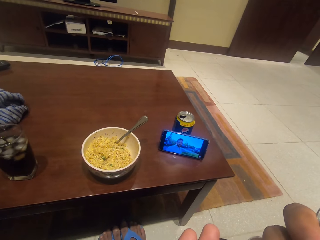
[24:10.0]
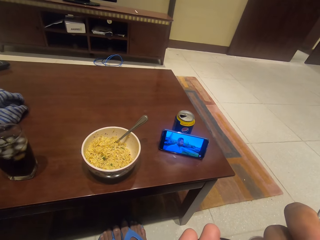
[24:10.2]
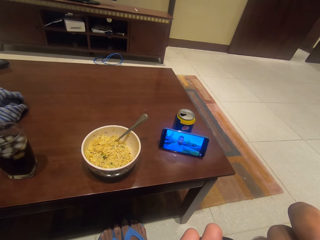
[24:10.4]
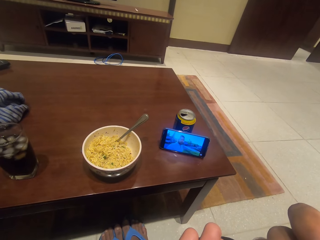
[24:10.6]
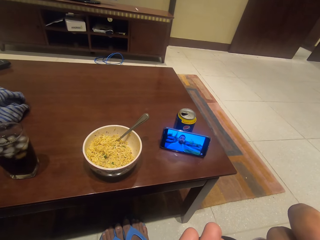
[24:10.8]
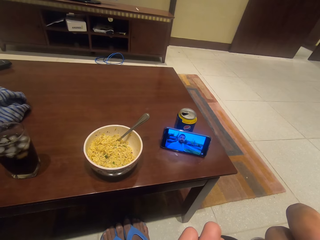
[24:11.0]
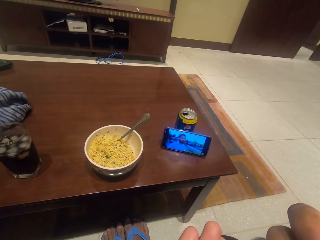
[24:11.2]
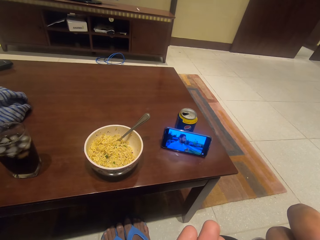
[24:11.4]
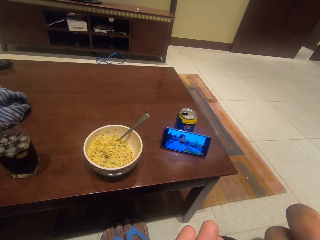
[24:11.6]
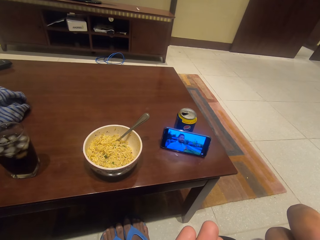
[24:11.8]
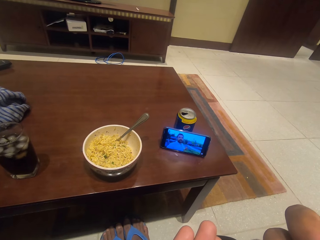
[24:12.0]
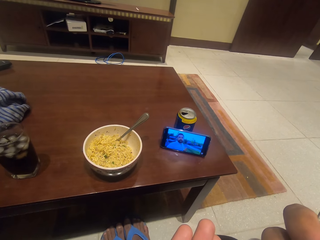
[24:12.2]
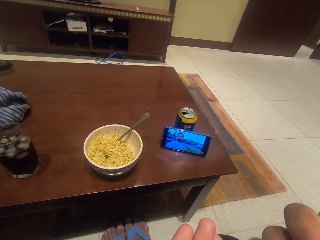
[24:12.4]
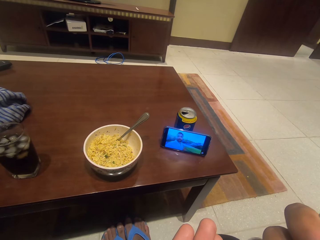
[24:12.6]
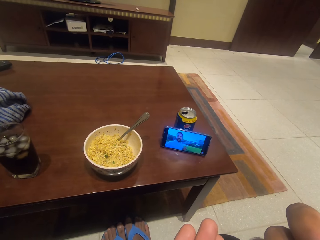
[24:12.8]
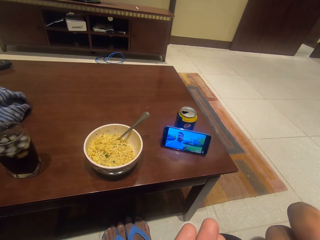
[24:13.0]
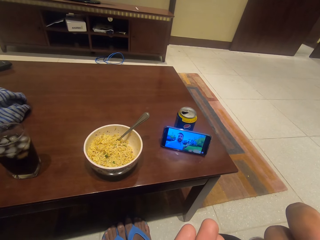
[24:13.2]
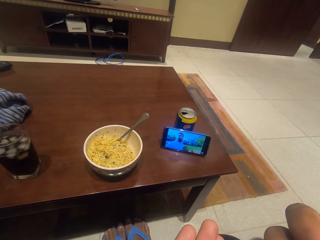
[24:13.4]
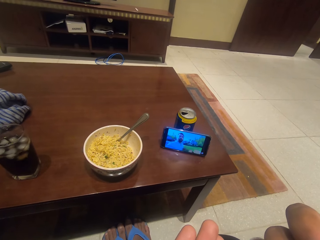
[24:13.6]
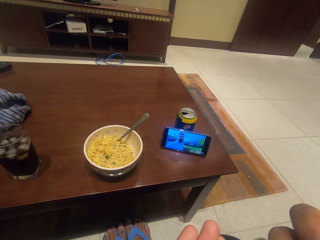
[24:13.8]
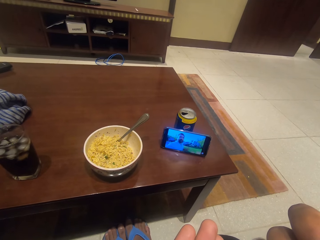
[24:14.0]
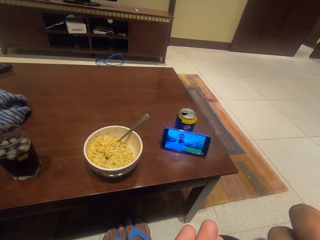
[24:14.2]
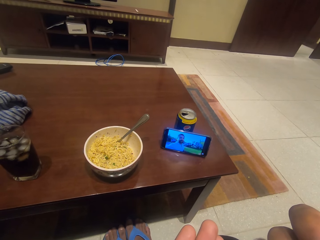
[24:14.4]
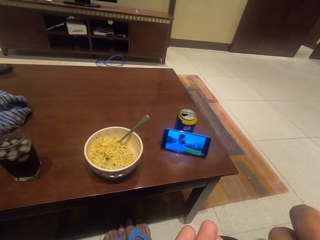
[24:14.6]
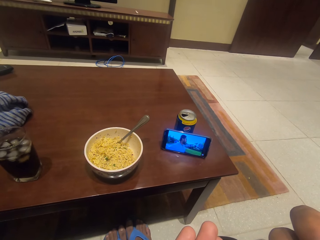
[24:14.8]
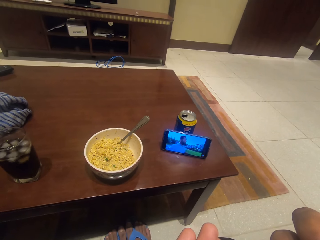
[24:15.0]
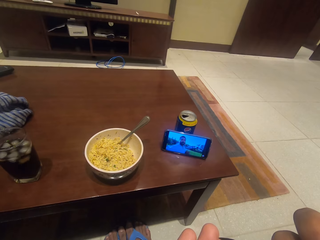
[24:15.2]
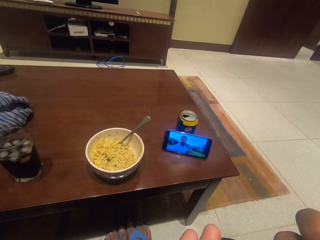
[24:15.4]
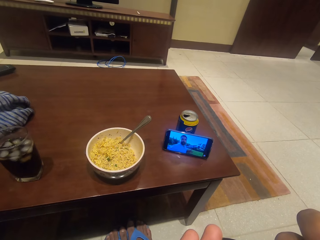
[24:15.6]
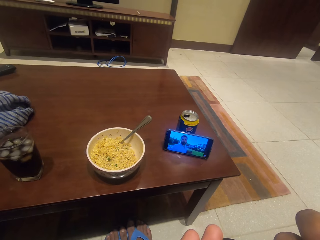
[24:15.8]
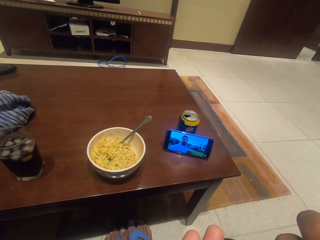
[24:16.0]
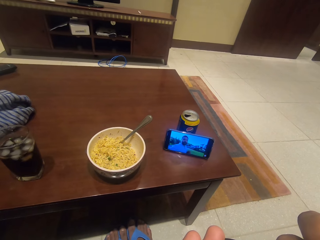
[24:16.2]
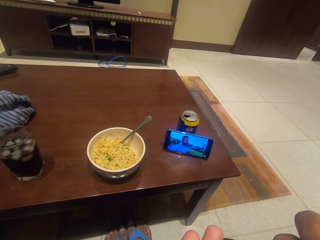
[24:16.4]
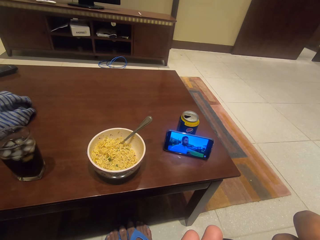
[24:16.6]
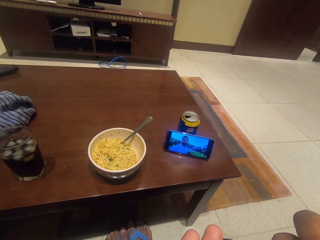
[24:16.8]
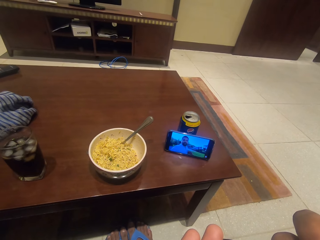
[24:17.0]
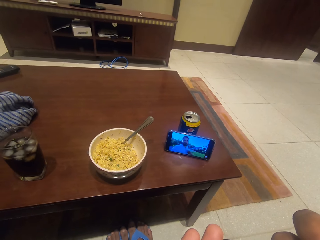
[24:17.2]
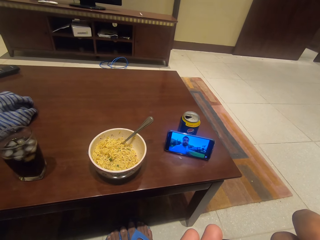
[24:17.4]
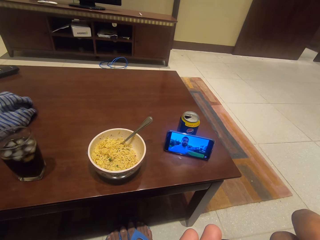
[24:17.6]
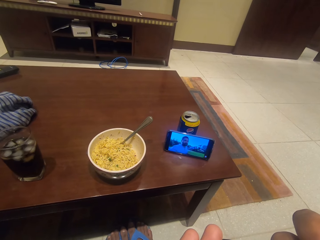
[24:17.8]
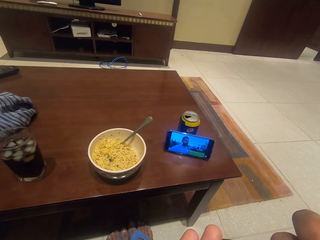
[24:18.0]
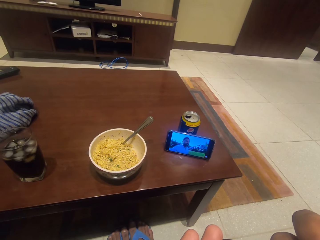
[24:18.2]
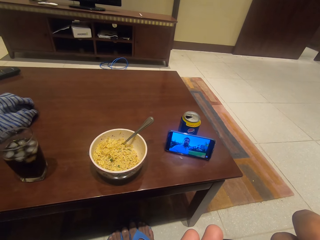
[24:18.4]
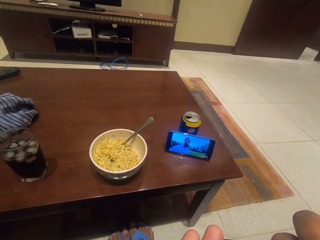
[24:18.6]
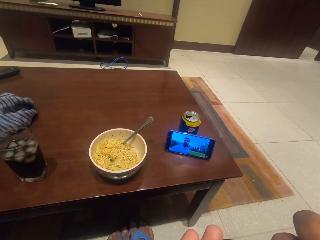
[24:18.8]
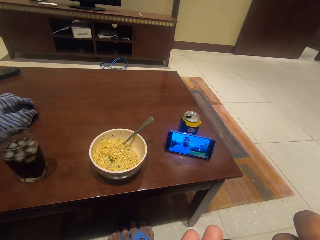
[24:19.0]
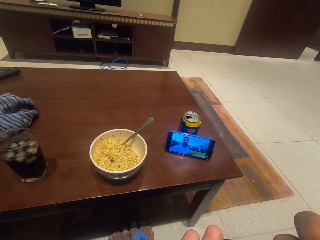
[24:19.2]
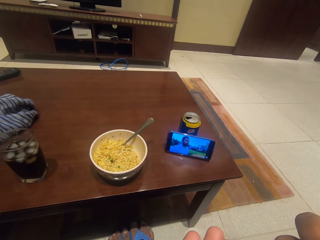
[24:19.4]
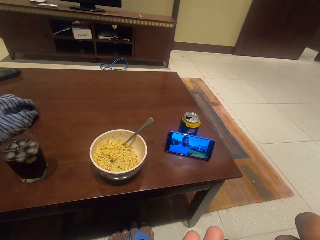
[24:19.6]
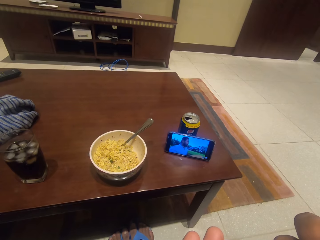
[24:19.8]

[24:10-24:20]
The camera wearer watches the movie on the phone.

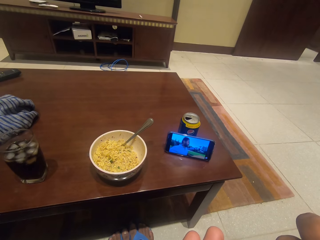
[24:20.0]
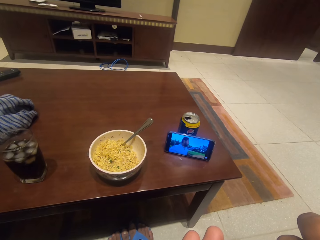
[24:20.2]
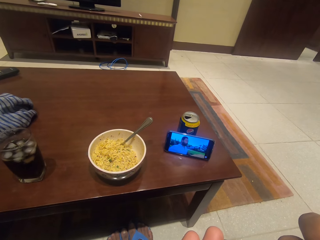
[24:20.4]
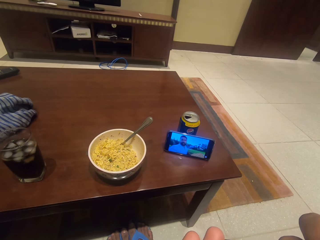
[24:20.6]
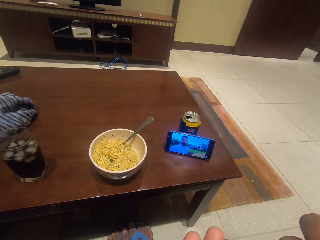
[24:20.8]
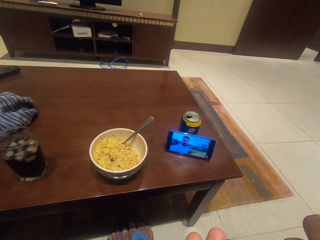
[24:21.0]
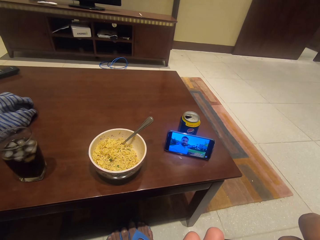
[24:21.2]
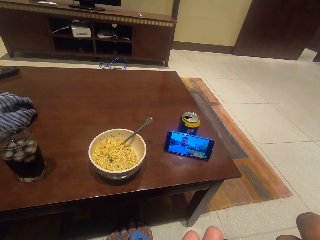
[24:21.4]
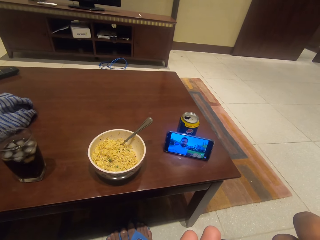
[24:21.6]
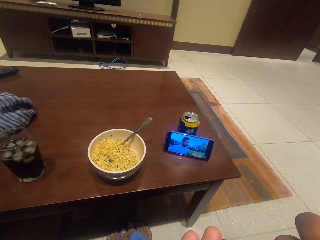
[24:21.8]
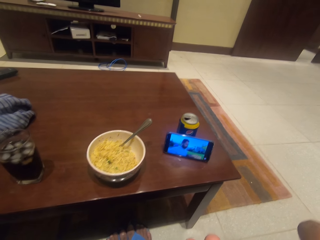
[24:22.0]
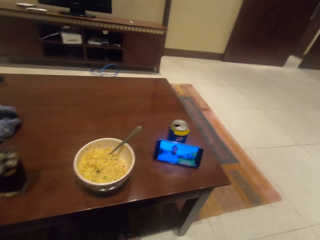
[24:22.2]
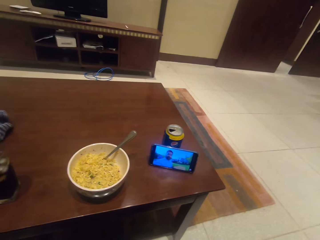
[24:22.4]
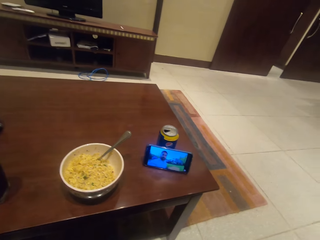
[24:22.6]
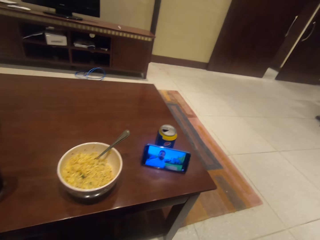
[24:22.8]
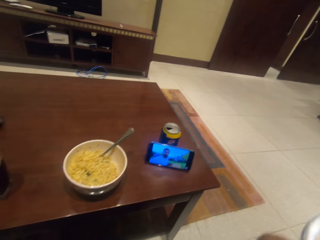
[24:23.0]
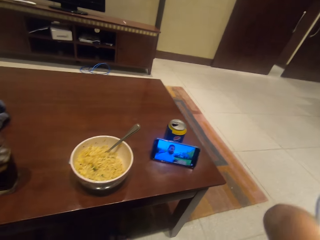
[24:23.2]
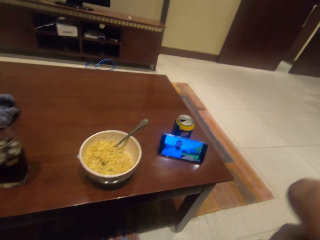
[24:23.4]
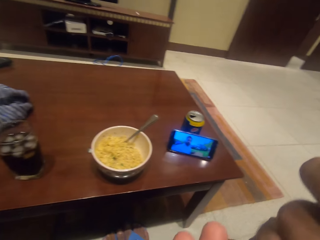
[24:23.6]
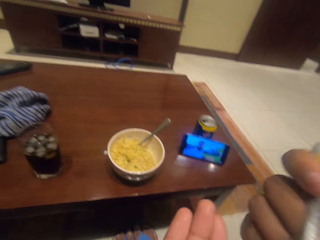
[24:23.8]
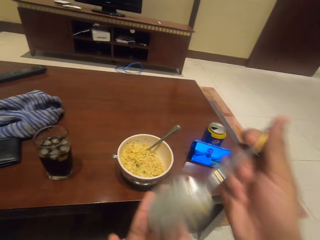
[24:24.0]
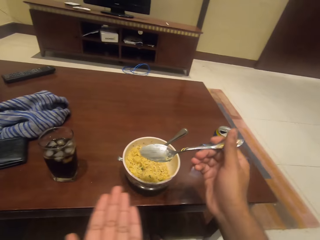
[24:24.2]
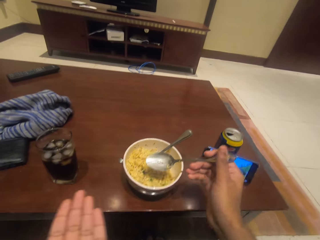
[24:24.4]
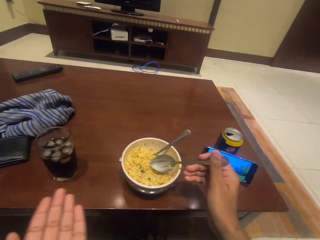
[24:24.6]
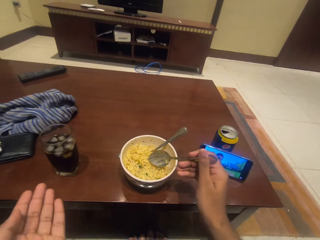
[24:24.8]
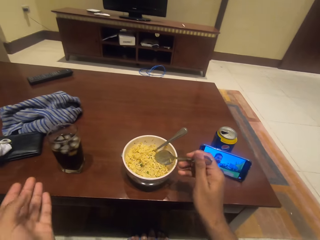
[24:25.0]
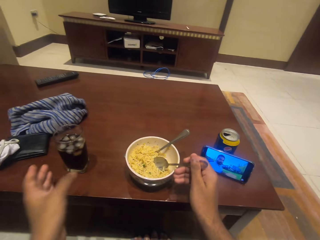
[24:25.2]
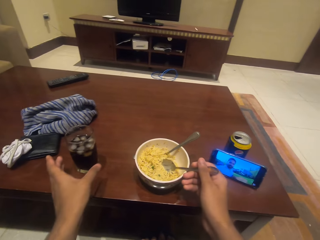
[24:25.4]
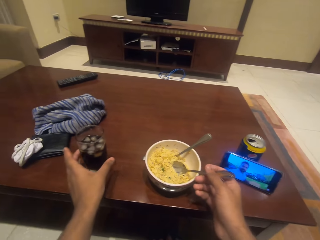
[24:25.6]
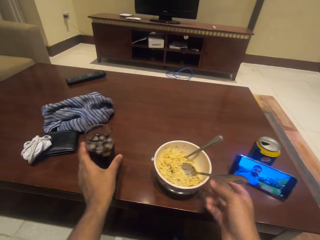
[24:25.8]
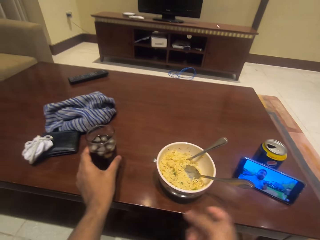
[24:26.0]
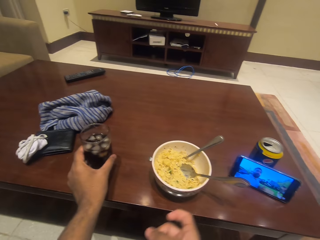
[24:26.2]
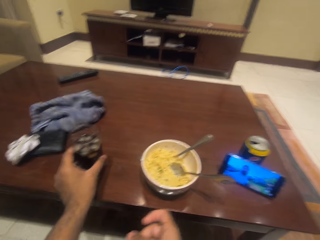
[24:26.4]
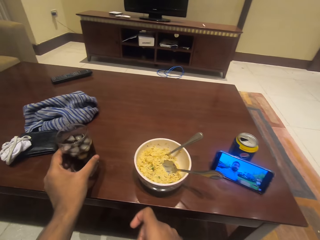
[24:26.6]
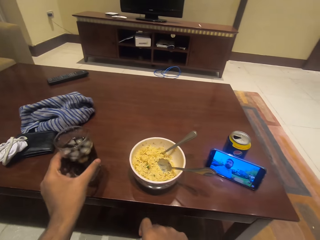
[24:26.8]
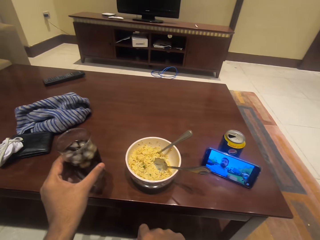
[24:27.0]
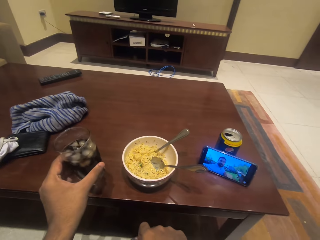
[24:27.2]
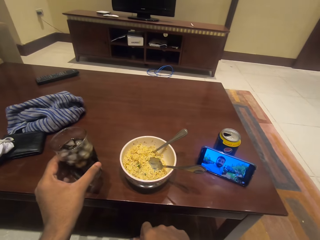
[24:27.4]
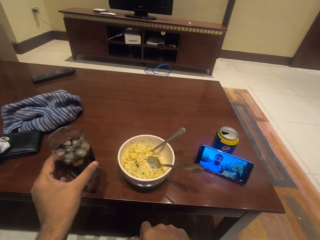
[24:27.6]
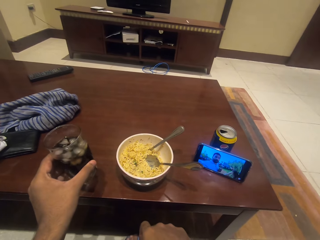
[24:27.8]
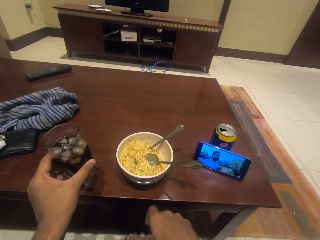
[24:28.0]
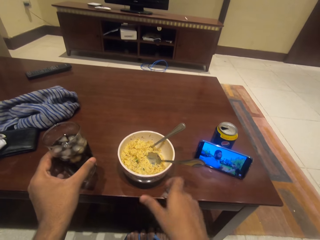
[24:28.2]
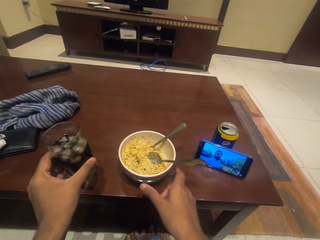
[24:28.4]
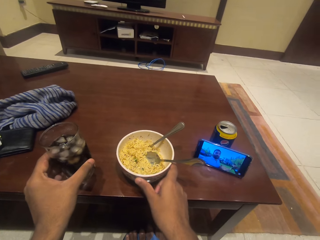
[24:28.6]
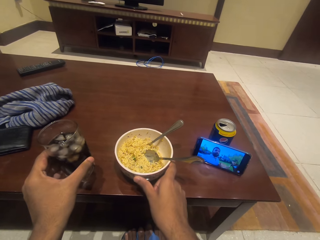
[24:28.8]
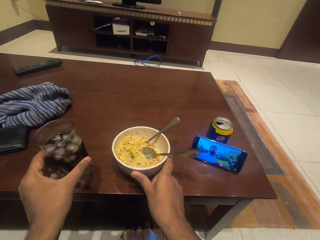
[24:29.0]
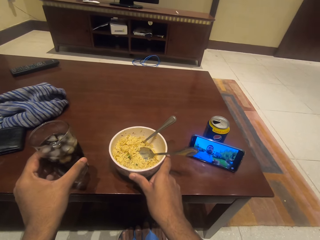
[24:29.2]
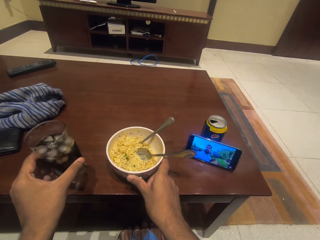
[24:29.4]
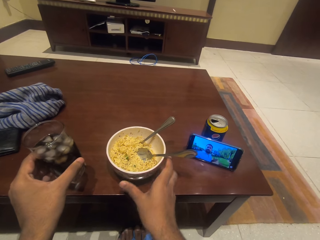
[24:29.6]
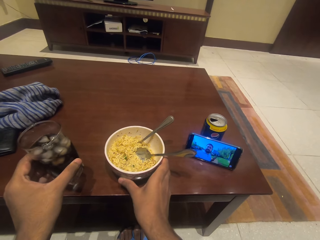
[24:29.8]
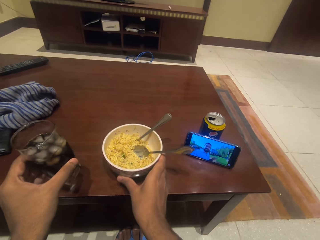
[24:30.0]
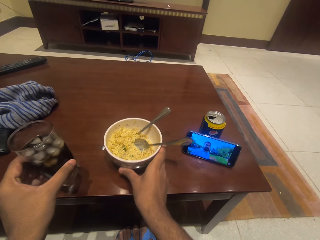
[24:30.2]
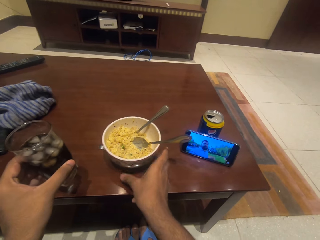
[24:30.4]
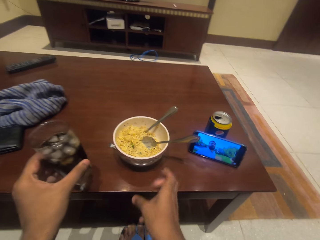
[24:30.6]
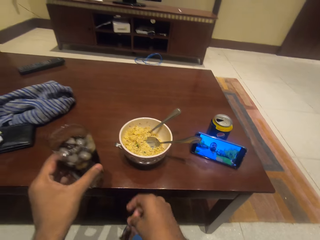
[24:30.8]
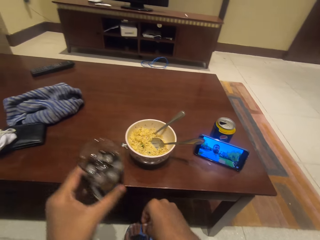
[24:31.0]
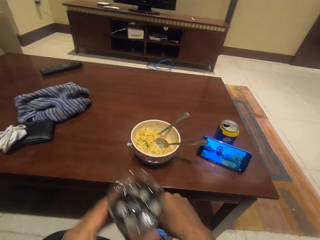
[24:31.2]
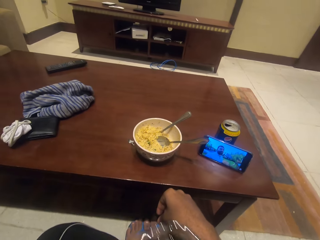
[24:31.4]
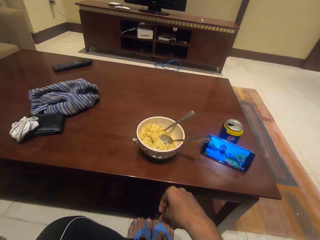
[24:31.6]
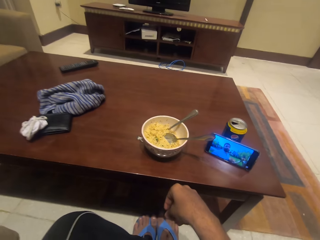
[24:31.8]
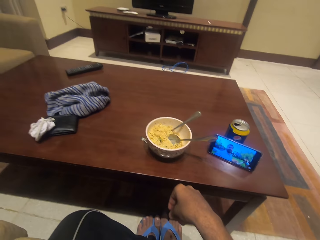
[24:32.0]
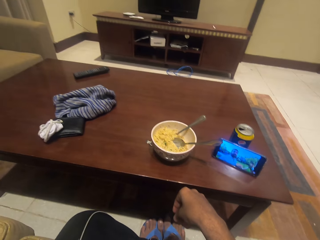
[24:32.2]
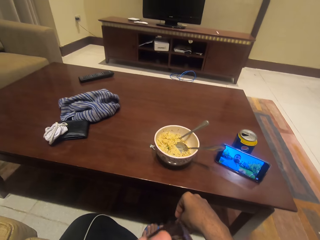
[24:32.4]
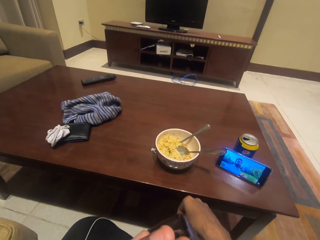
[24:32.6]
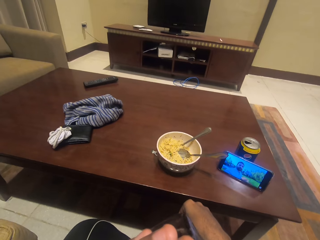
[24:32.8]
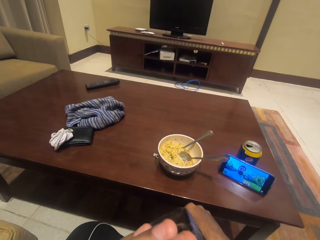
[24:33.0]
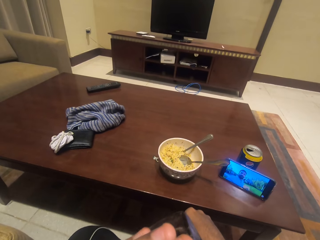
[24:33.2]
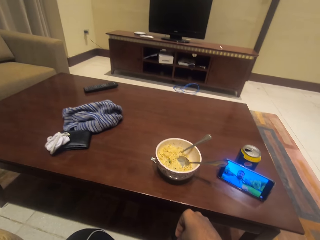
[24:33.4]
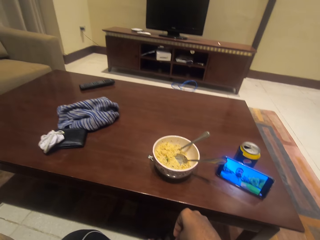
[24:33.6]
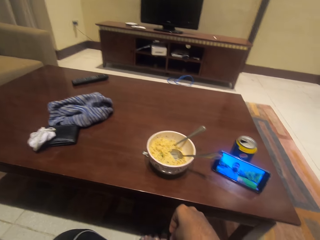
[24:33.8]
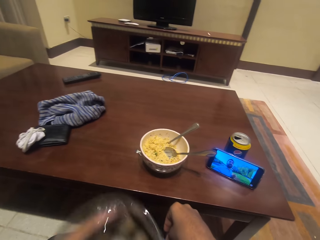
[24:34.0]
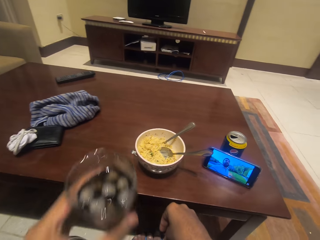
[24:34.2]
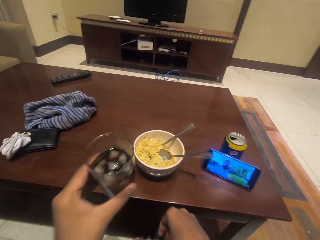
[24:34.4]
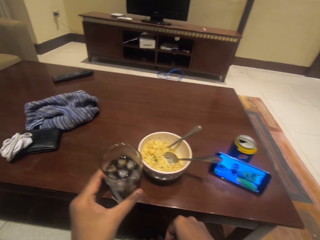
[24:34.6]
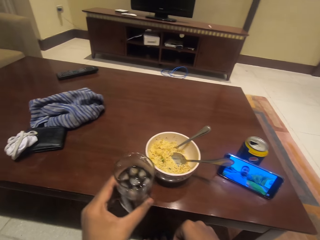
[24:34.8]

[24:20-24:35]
The camera wearer watches the movie on the phone. They eat the food. They put the spoon in the bowl with noodles. They pick up a glass of soda from the table. They push the bowl with noodles. They sip the soda in the glass.
